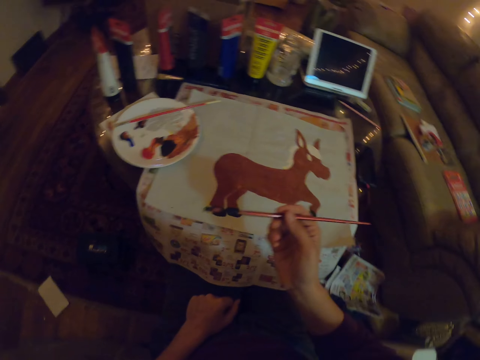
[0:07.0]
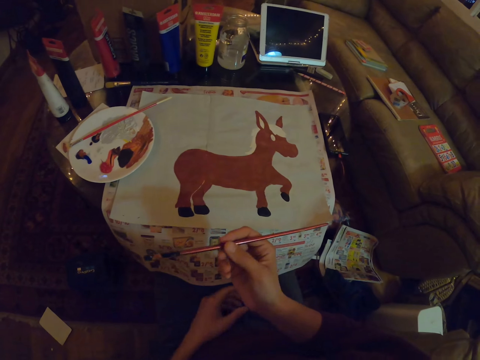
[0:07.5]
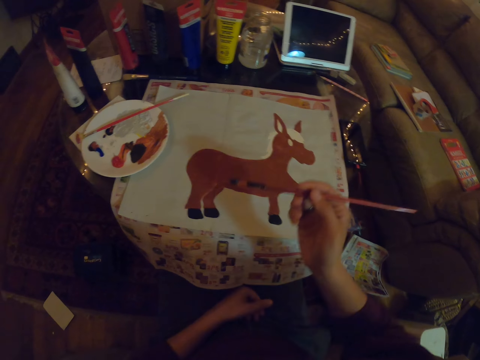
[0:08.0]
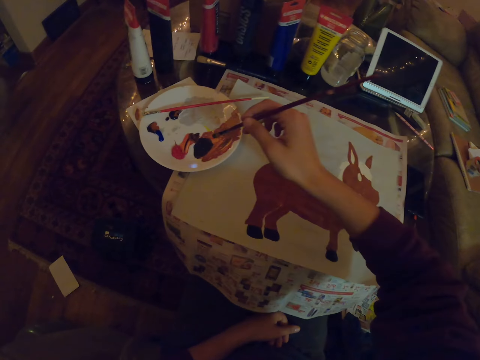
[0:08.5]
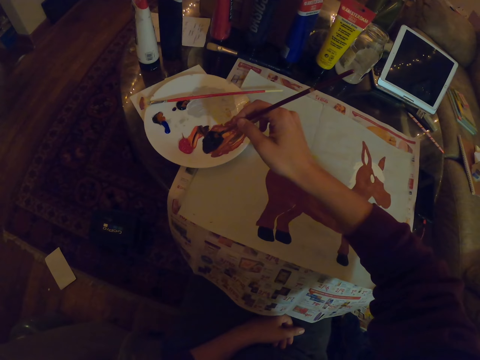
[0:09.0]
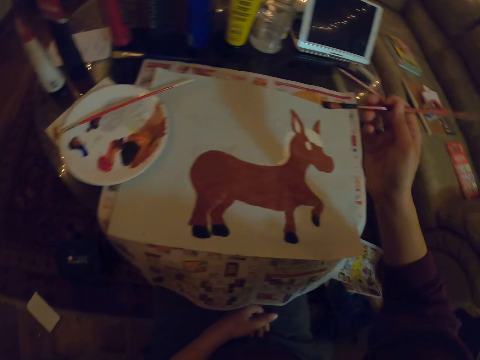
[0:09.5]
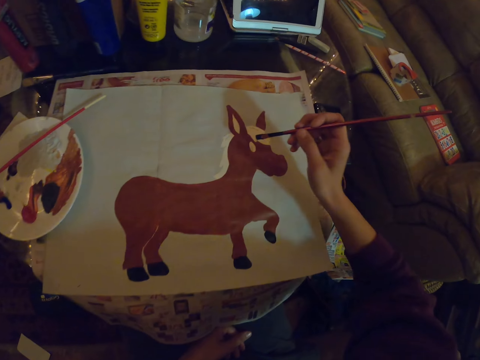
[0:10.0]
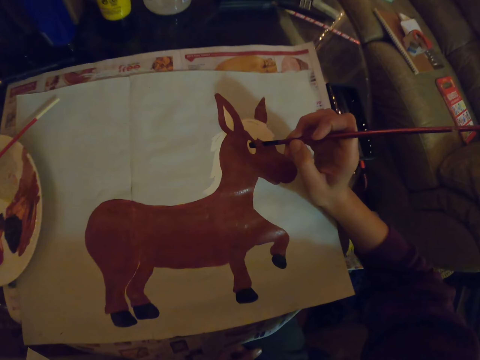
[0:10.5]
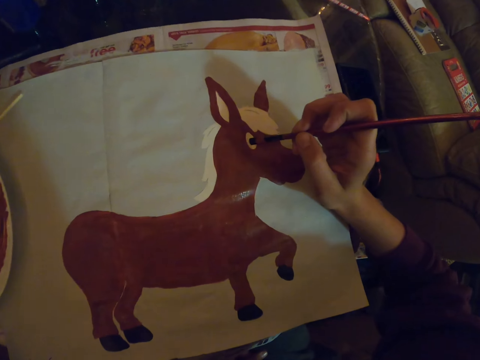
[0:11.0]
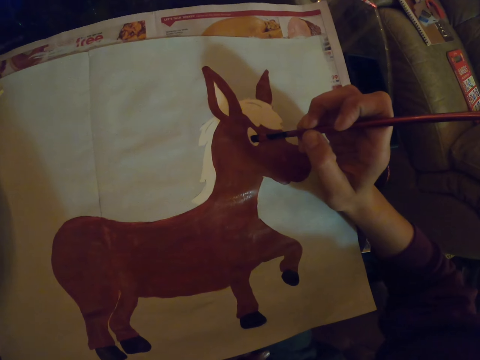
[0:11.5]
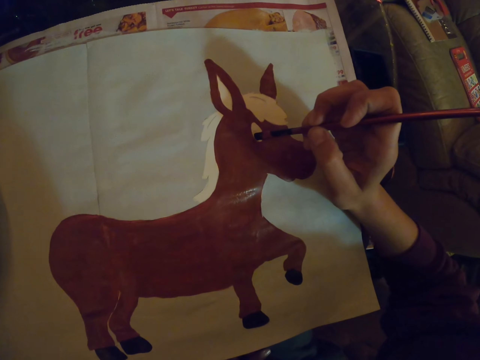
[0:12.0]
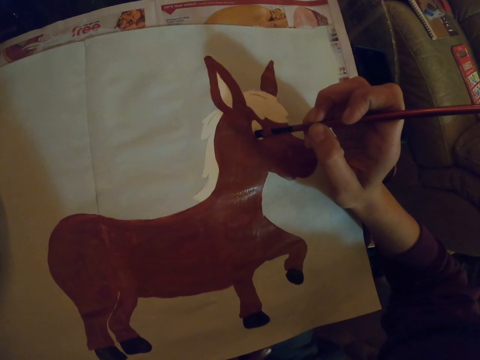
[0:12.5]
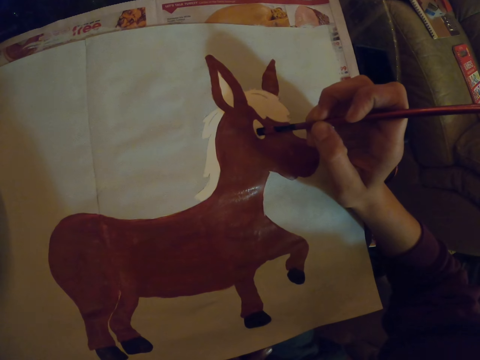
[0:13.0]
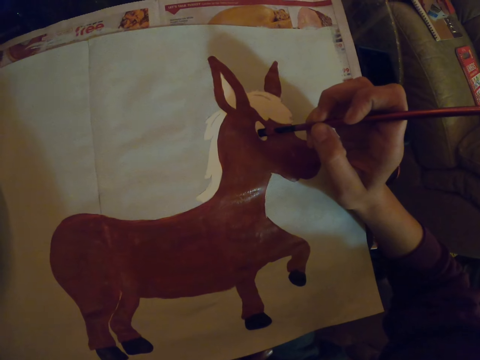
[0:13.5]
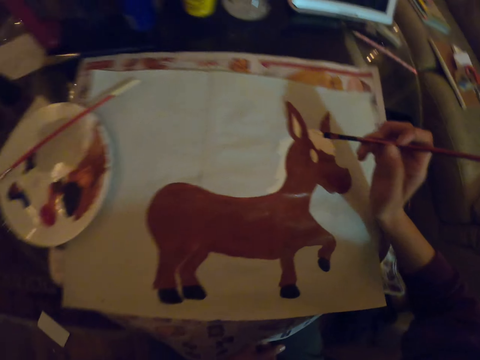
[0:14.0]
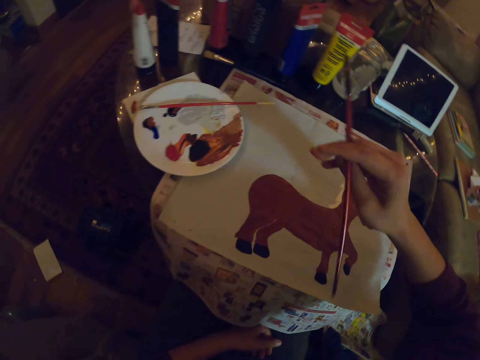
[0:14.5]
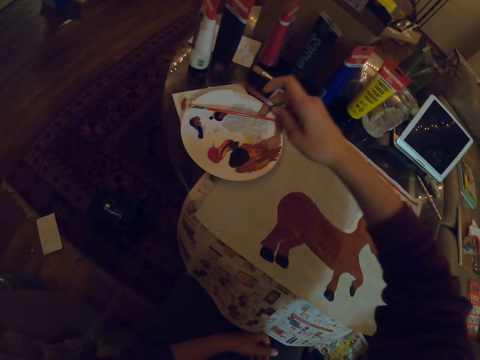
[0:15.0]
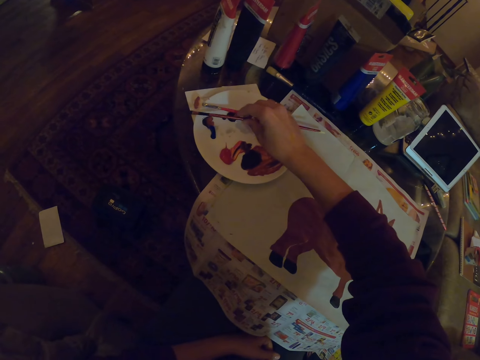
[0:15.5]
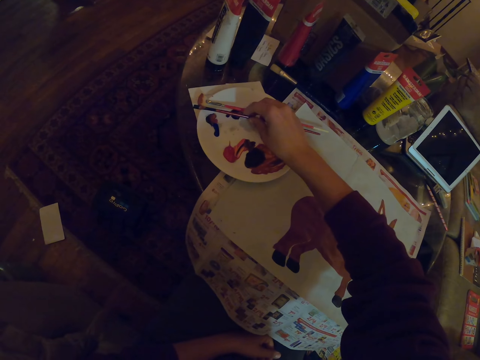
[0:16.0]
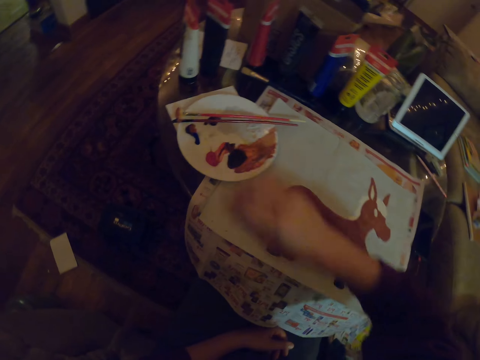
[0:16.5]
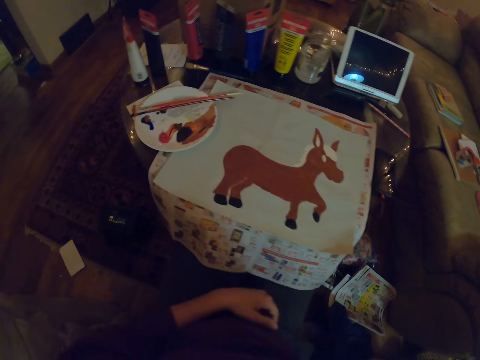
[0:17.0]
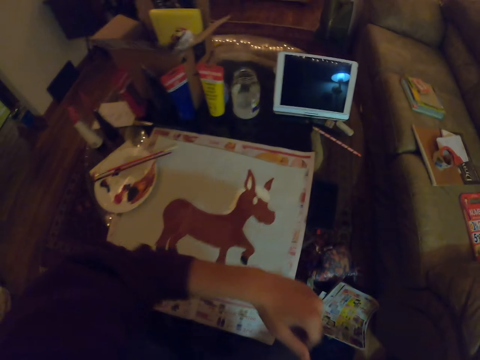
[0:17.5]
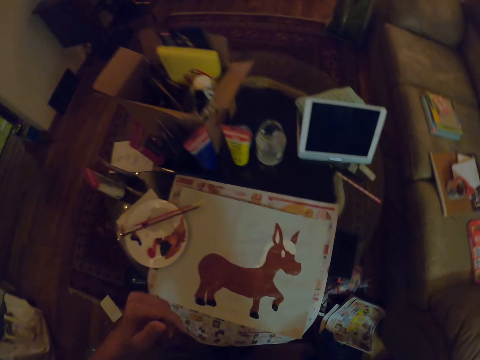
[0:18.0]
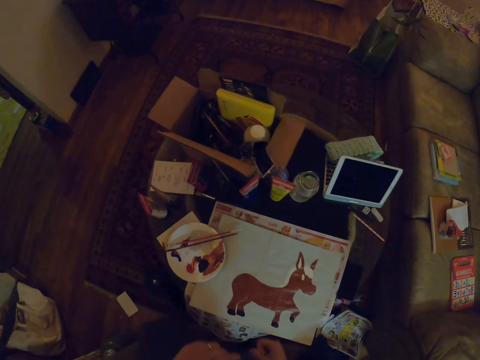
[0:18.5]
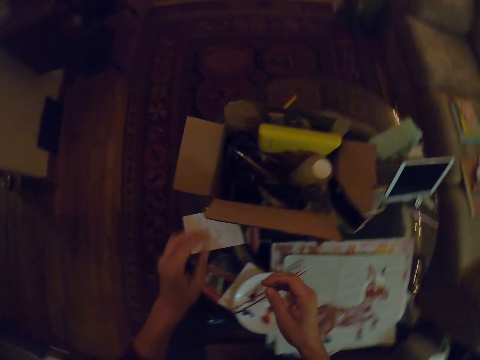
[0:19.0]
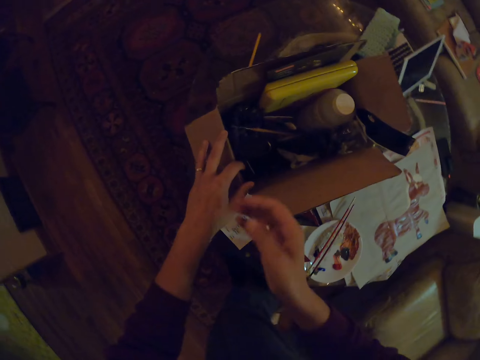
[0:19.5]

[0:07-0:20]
The camera wearer takes a paint from a bowl. They paint on a paper with a painting brush. They place the painting brush on the bowl.

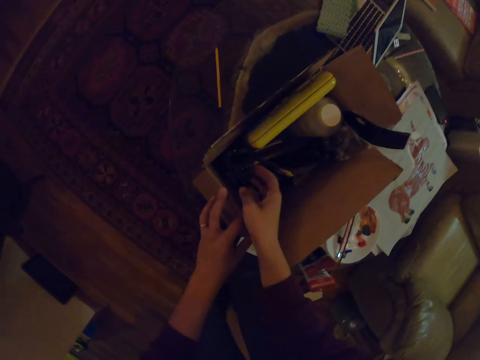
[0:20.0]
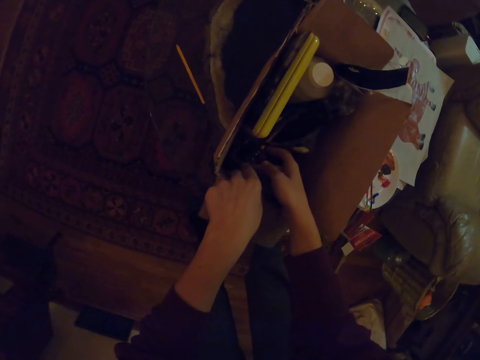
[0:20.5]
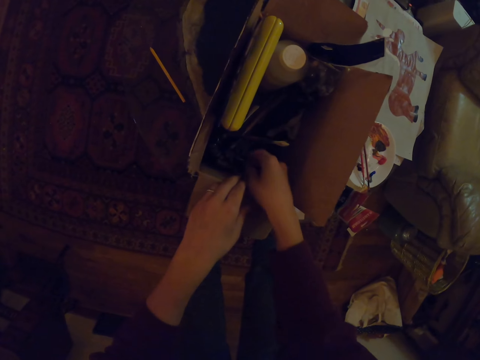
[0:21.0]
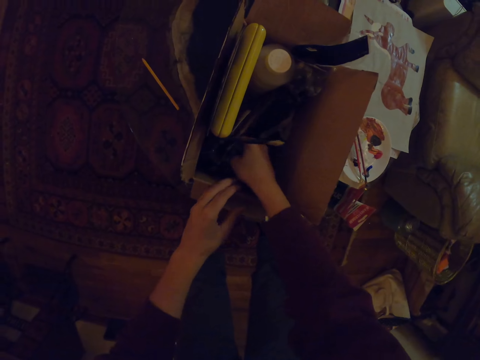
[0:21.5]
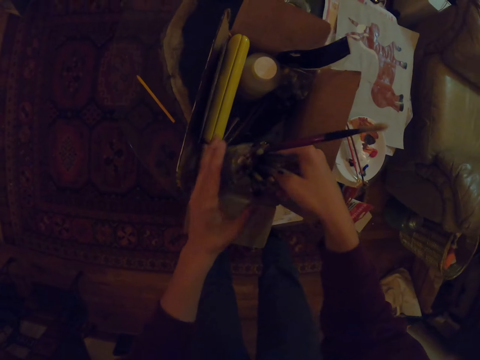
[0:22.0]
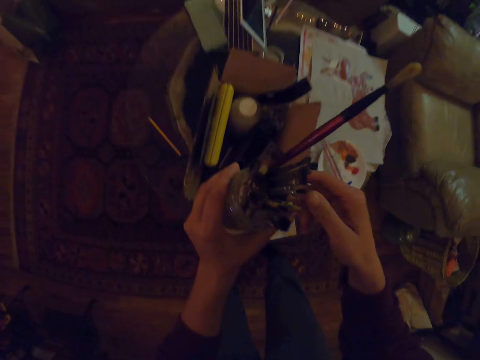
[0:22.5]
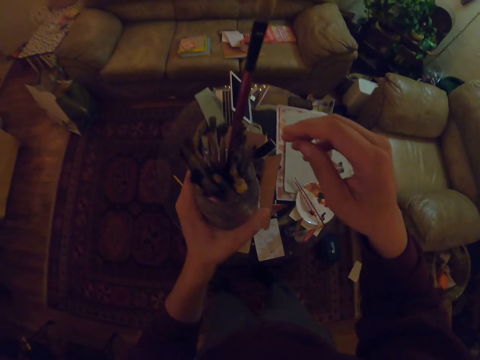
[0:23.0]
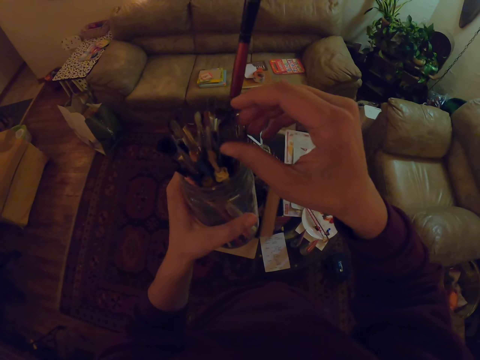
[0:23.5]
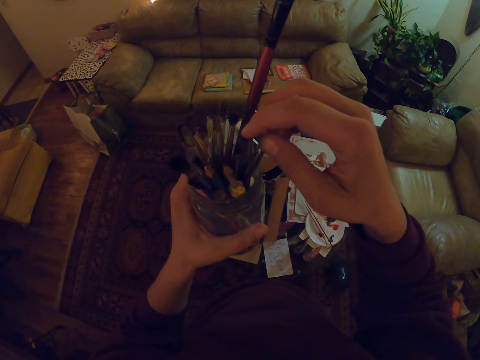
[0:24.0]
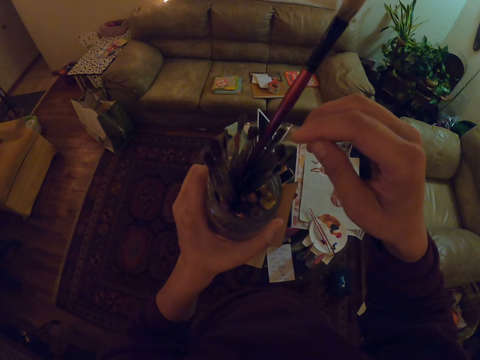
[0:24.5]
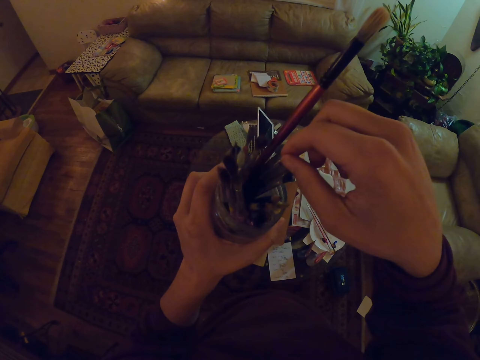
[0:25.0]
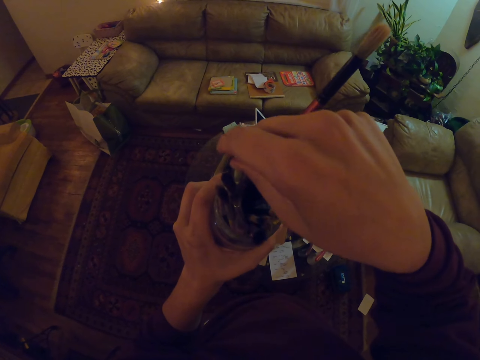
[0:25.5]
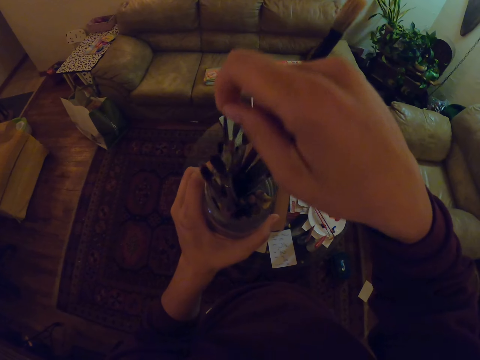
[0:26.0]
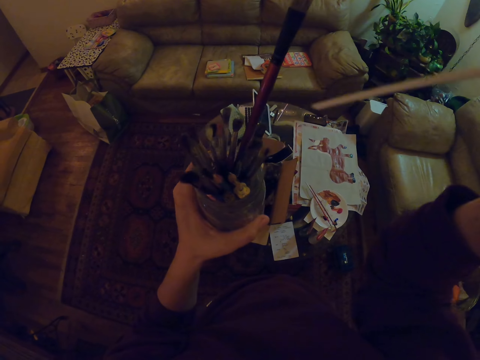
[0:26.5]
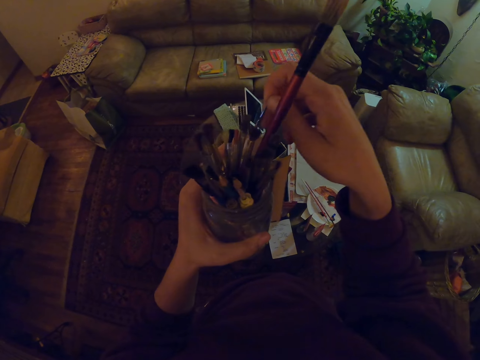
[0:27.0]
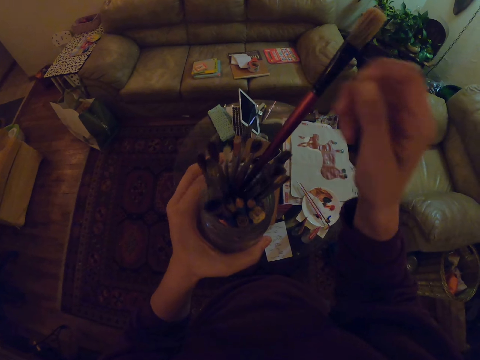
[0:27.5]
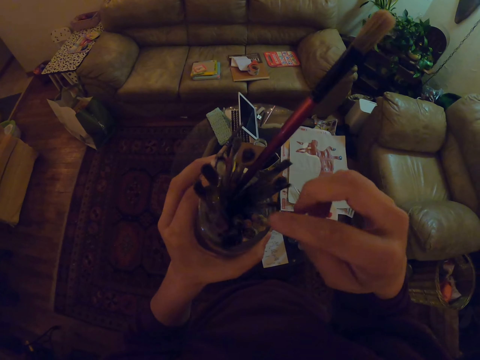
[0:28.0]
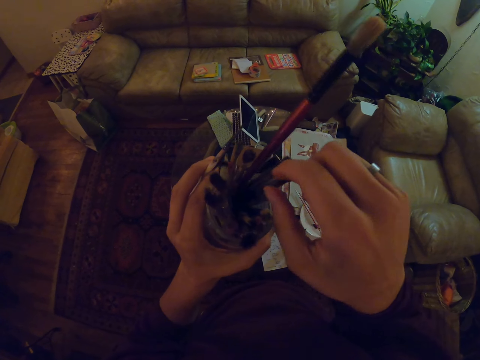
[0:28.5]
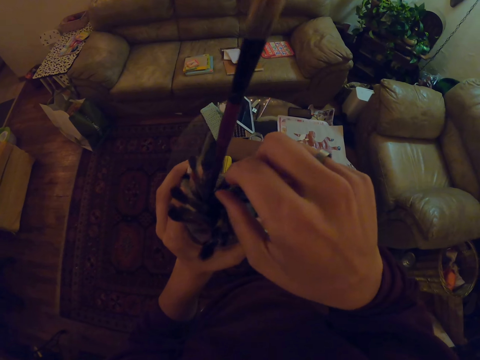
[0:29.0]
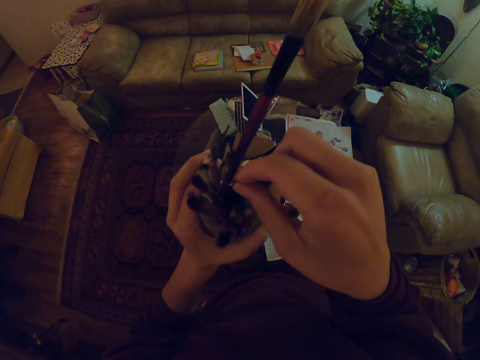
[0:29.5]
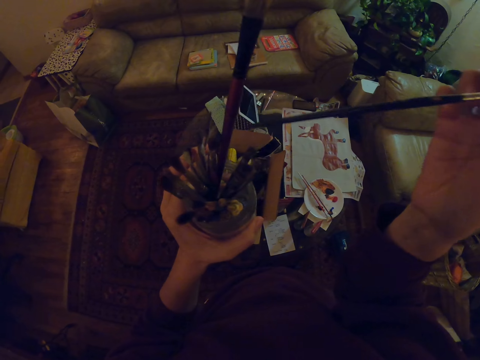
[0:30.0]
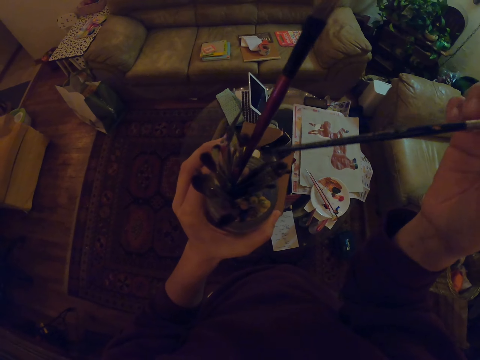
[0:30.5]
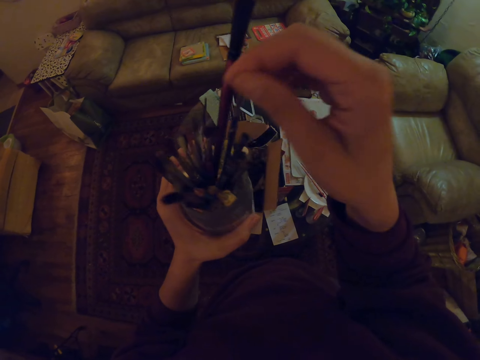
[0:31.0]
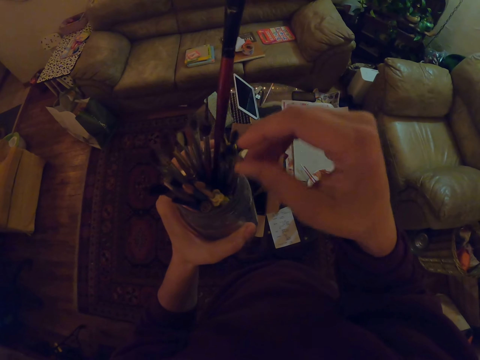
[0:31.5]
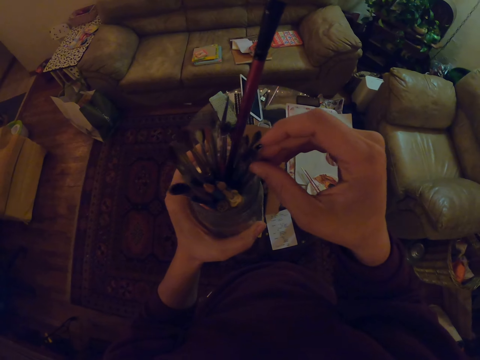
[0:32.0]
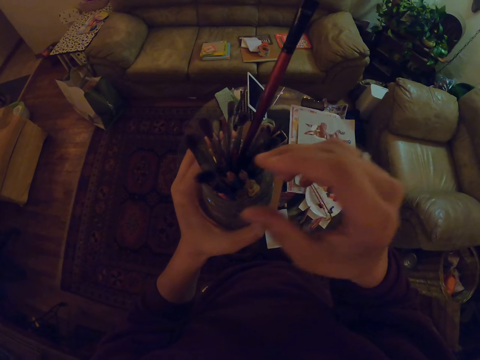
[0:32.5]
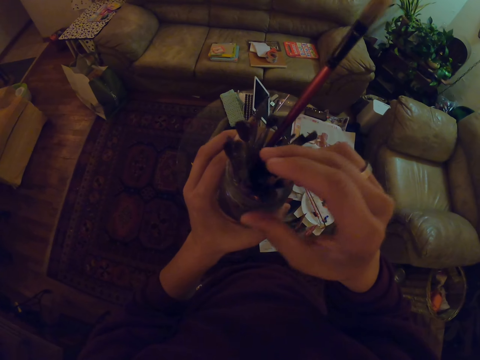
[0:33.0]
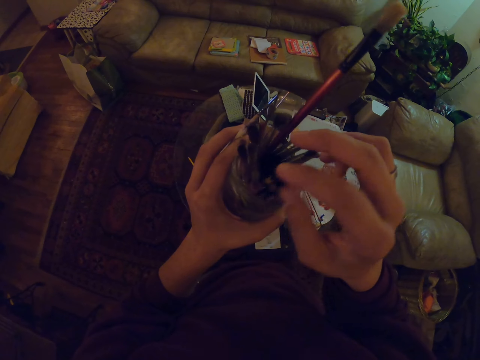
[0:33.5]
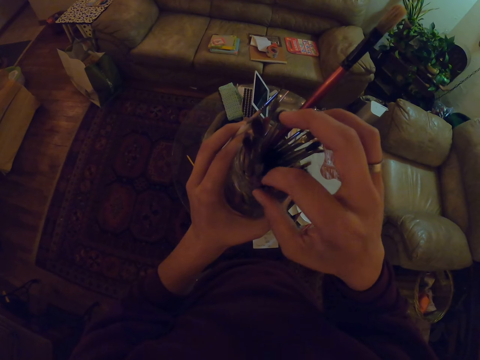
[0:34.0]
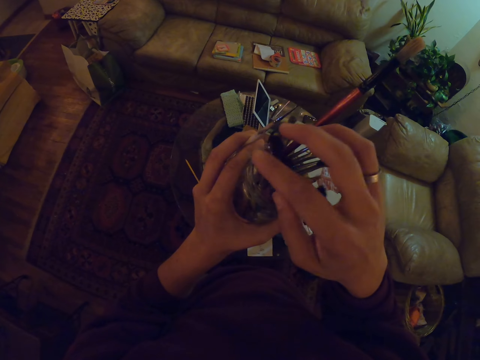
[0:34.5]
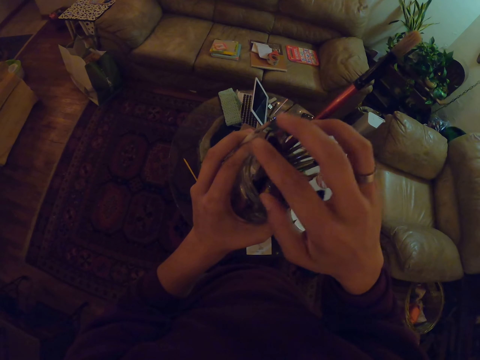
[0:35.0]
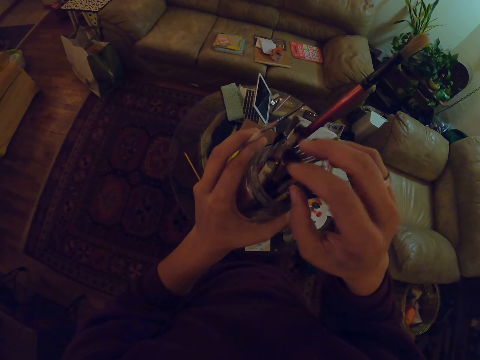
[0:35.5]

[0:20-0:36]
The camera wearer takes a container with a brush from a box. They take a brush from the container. They search for a paint brush.
